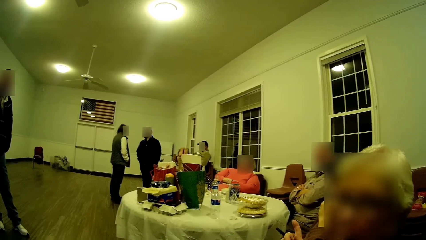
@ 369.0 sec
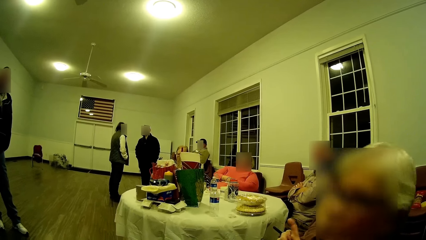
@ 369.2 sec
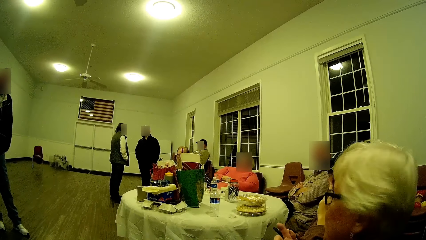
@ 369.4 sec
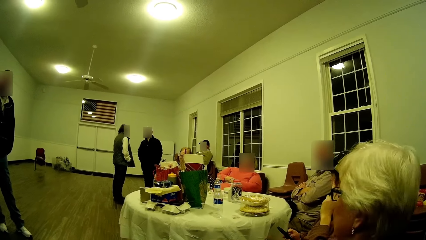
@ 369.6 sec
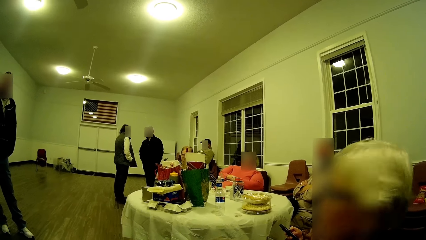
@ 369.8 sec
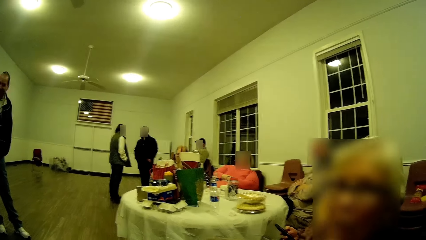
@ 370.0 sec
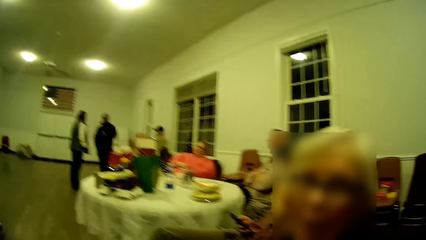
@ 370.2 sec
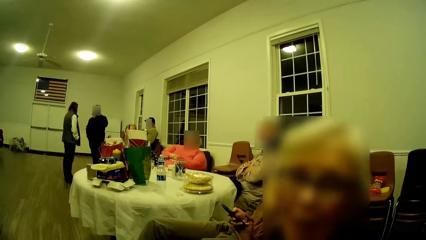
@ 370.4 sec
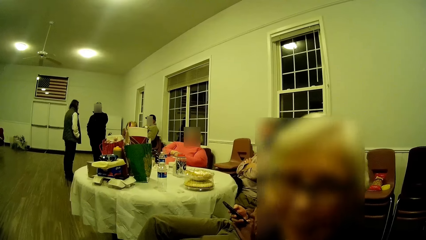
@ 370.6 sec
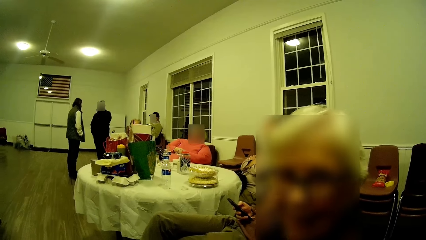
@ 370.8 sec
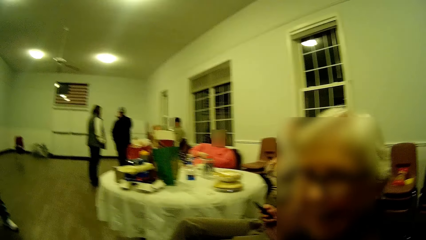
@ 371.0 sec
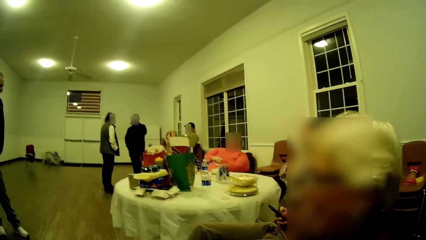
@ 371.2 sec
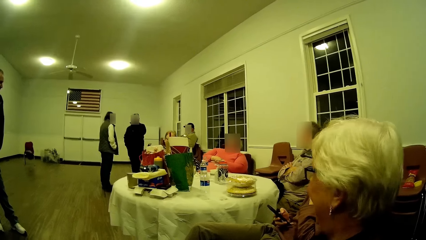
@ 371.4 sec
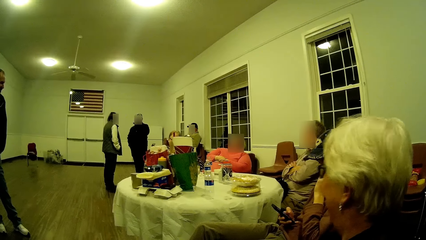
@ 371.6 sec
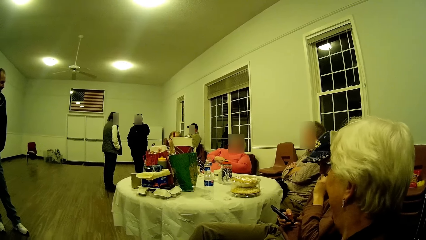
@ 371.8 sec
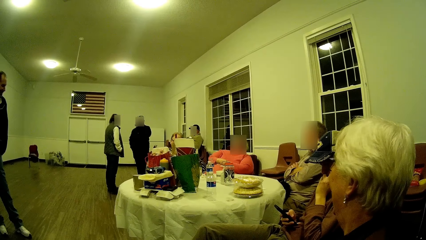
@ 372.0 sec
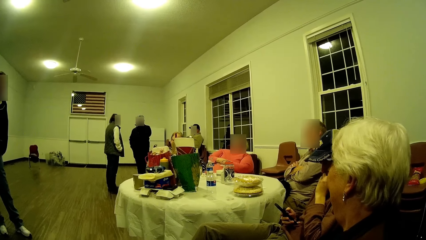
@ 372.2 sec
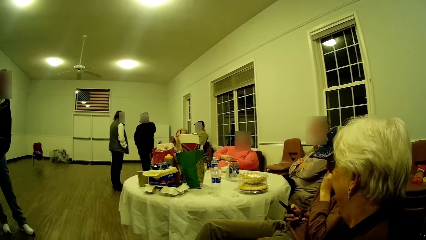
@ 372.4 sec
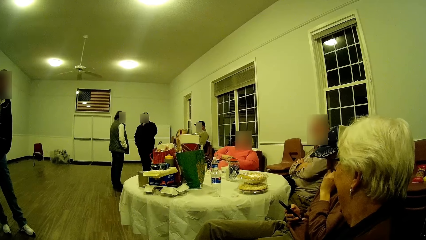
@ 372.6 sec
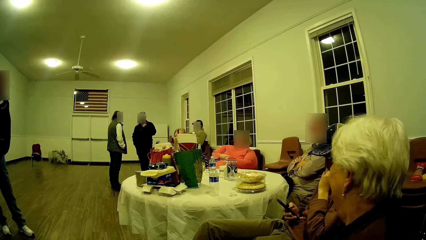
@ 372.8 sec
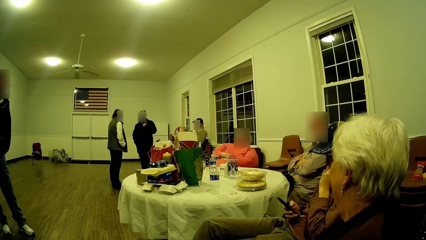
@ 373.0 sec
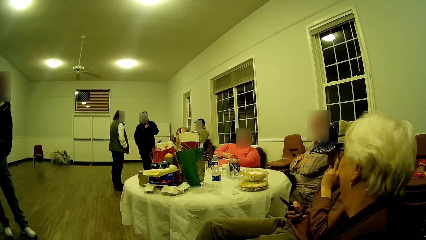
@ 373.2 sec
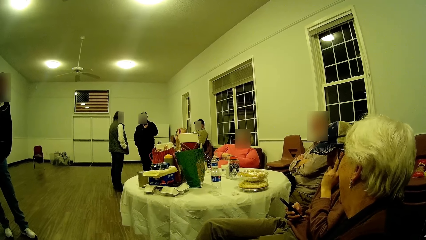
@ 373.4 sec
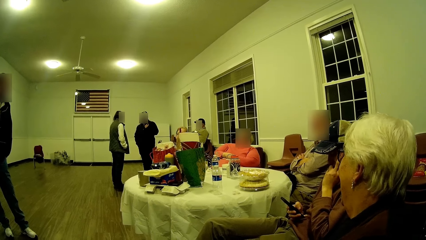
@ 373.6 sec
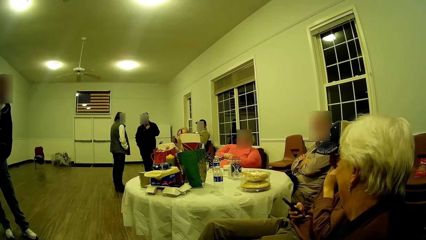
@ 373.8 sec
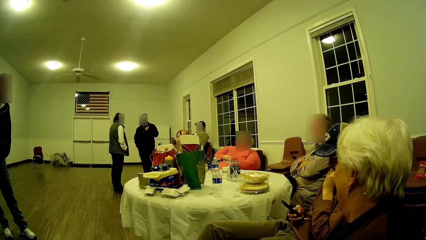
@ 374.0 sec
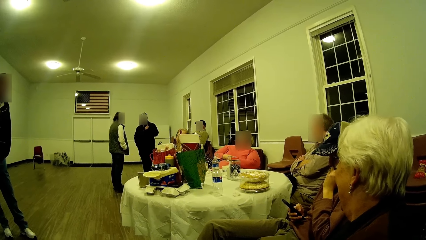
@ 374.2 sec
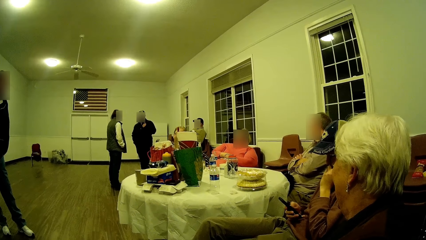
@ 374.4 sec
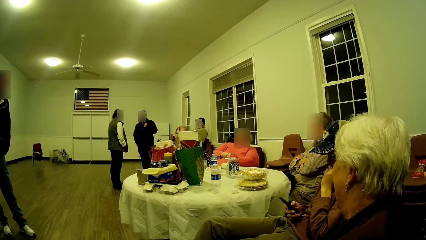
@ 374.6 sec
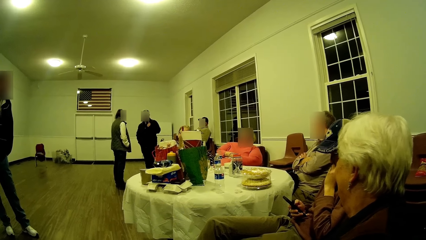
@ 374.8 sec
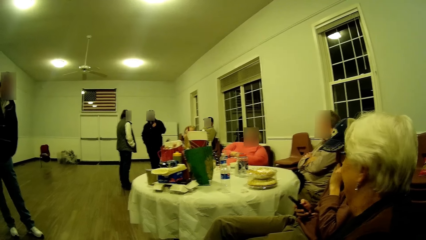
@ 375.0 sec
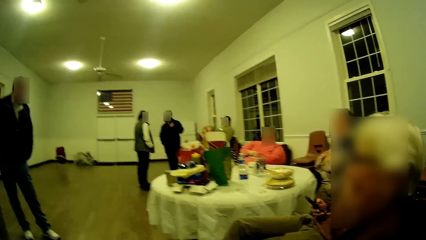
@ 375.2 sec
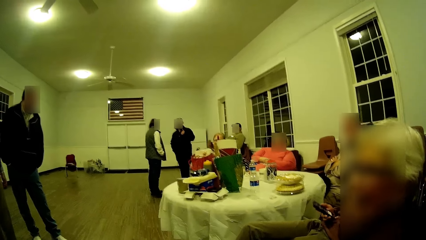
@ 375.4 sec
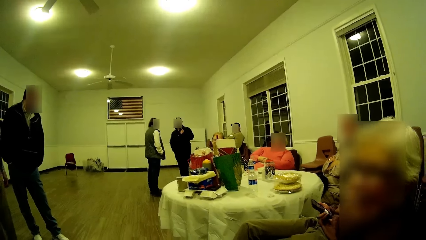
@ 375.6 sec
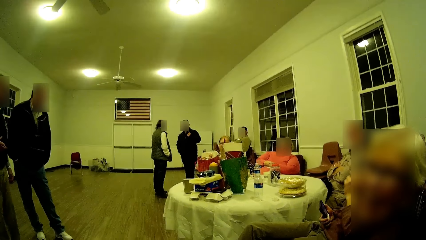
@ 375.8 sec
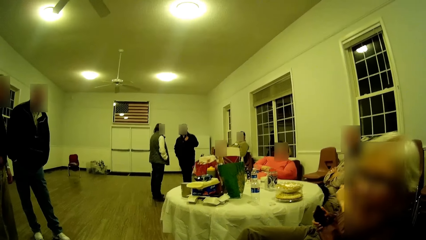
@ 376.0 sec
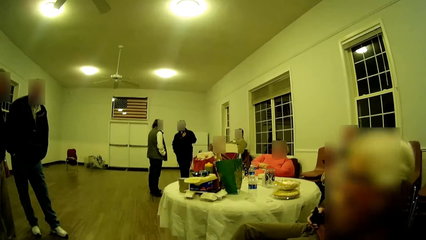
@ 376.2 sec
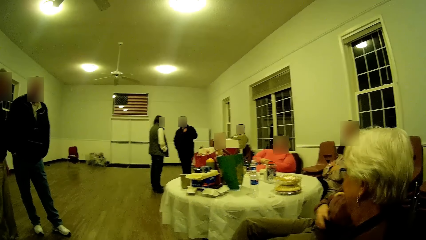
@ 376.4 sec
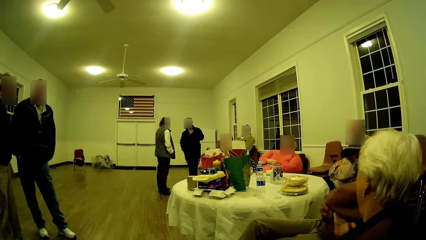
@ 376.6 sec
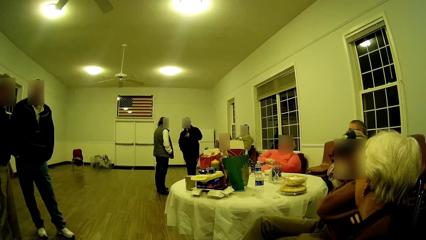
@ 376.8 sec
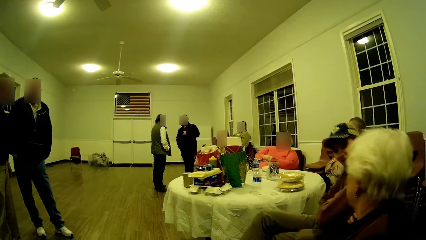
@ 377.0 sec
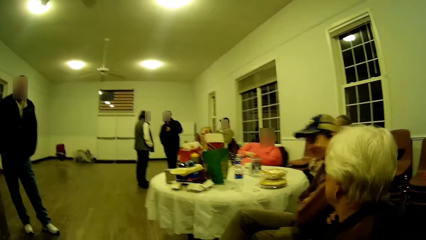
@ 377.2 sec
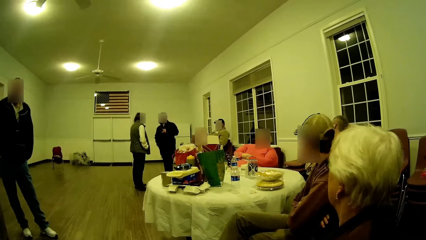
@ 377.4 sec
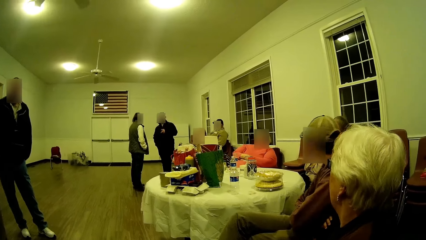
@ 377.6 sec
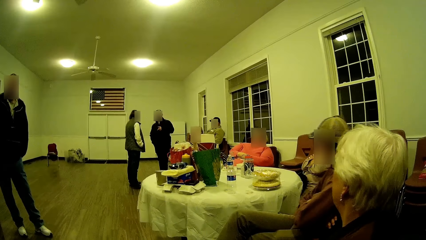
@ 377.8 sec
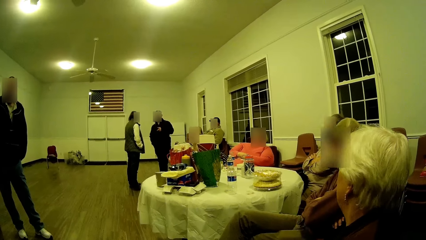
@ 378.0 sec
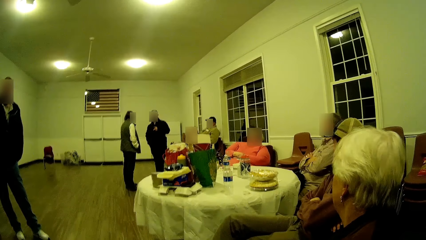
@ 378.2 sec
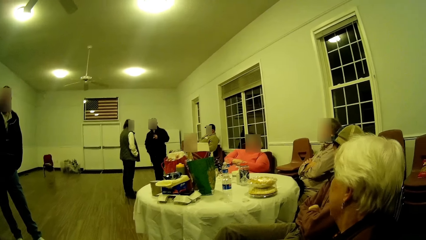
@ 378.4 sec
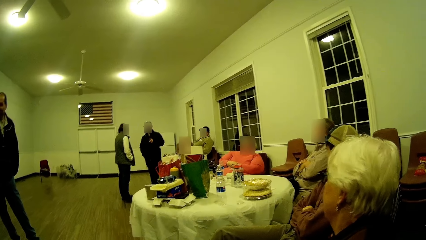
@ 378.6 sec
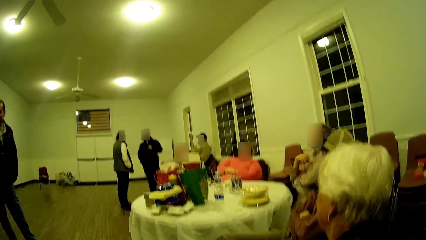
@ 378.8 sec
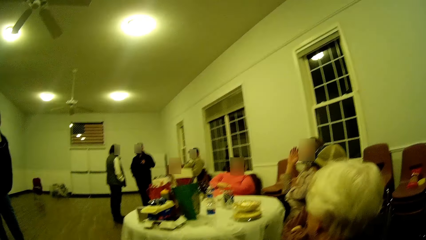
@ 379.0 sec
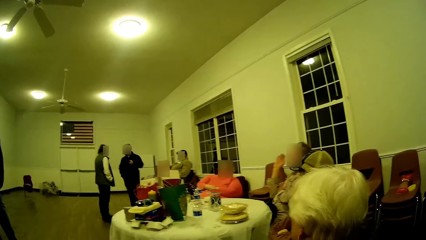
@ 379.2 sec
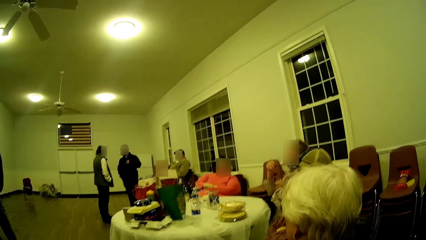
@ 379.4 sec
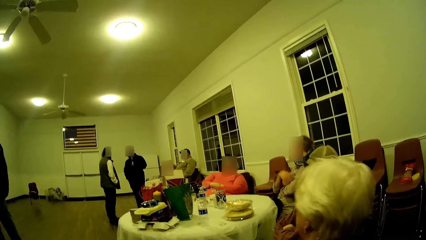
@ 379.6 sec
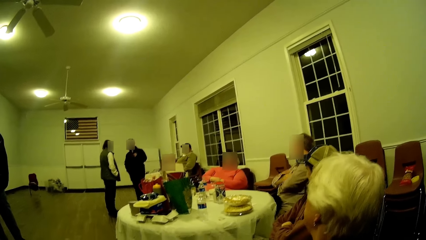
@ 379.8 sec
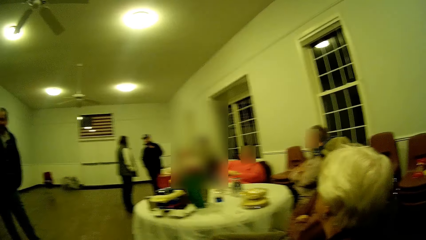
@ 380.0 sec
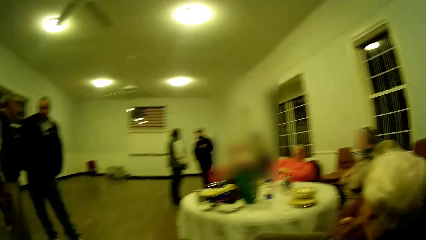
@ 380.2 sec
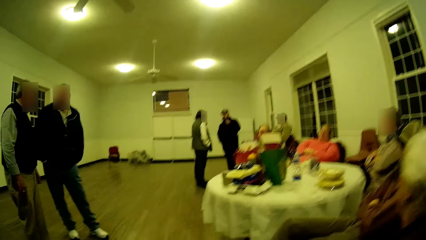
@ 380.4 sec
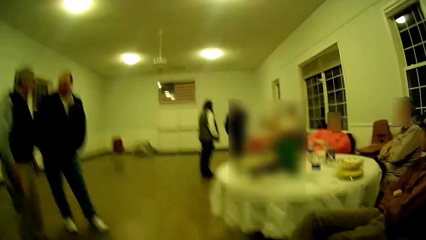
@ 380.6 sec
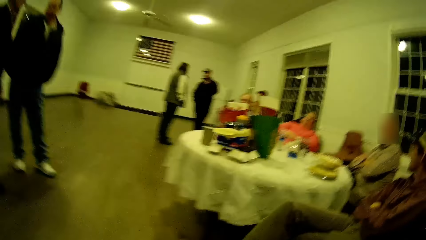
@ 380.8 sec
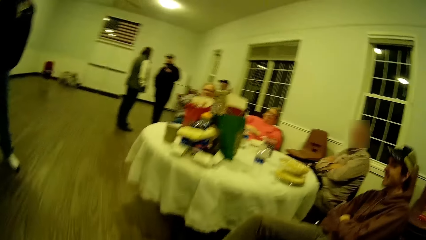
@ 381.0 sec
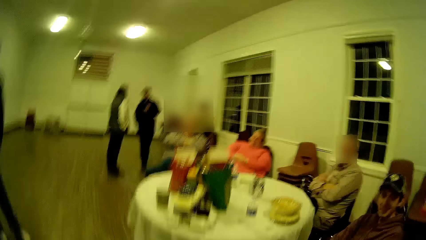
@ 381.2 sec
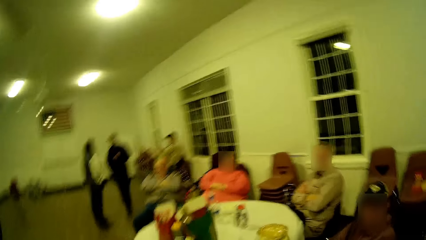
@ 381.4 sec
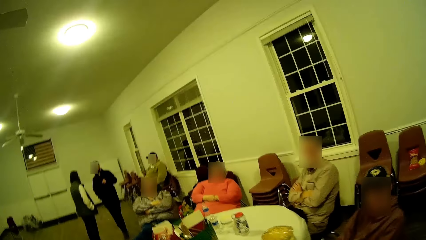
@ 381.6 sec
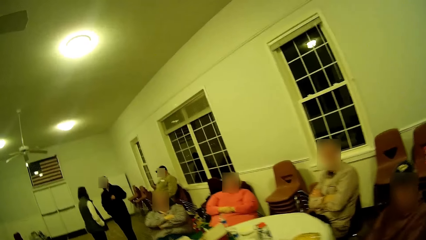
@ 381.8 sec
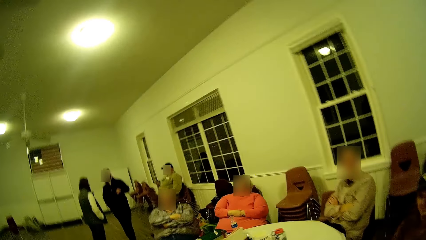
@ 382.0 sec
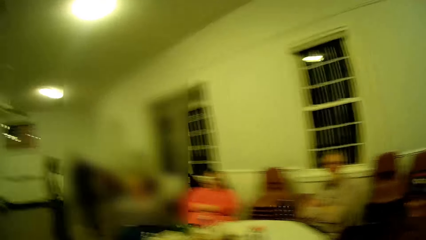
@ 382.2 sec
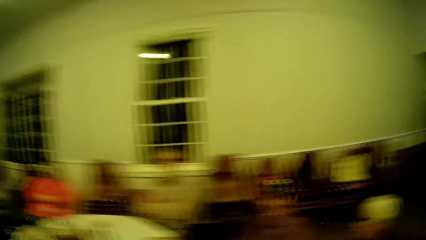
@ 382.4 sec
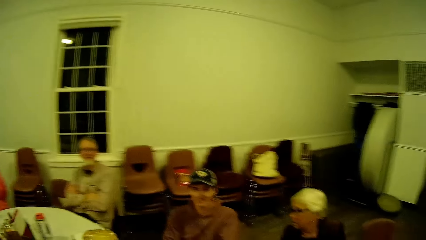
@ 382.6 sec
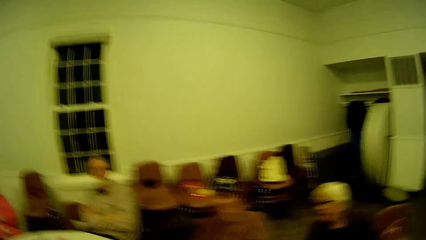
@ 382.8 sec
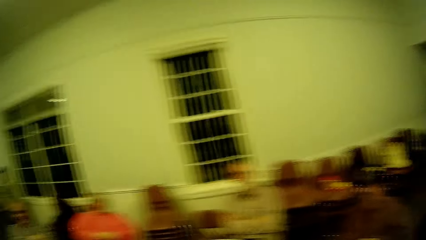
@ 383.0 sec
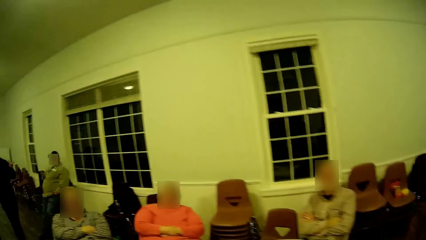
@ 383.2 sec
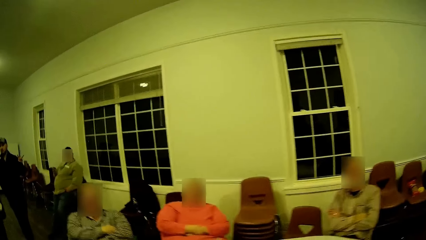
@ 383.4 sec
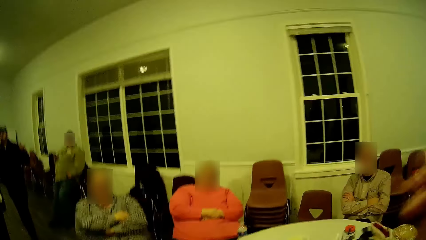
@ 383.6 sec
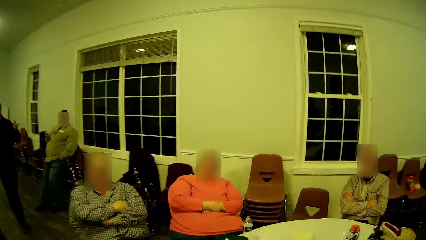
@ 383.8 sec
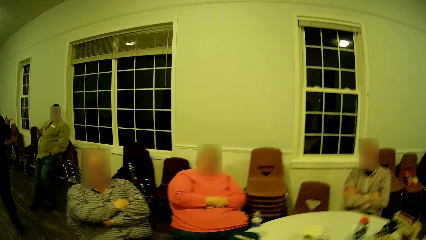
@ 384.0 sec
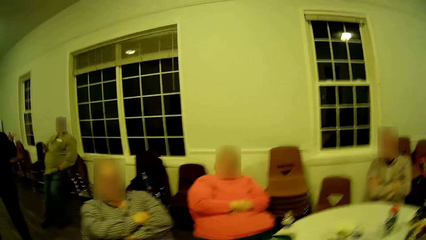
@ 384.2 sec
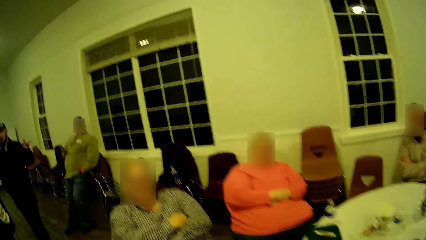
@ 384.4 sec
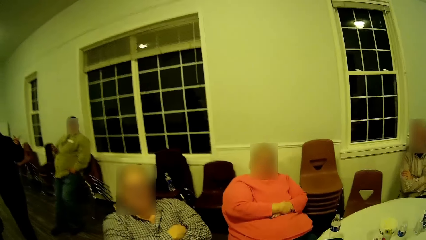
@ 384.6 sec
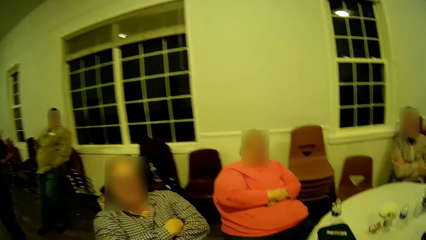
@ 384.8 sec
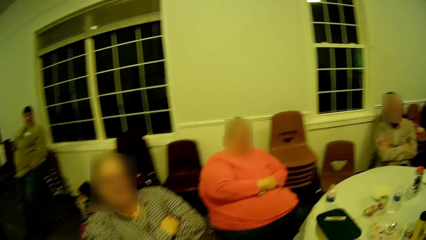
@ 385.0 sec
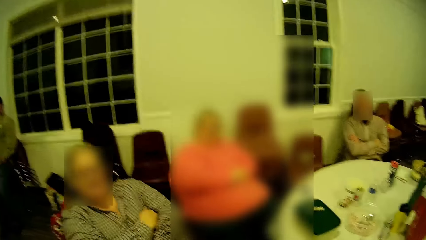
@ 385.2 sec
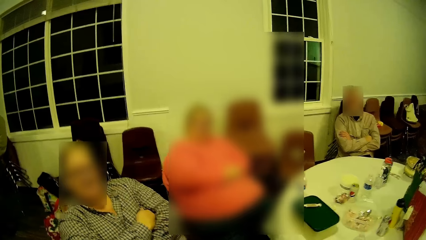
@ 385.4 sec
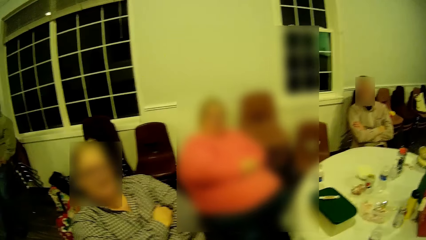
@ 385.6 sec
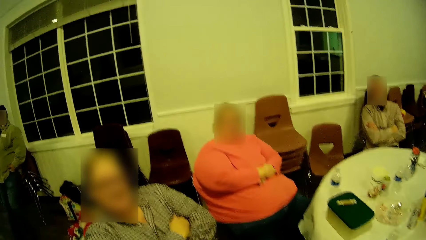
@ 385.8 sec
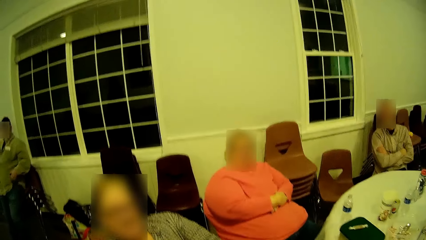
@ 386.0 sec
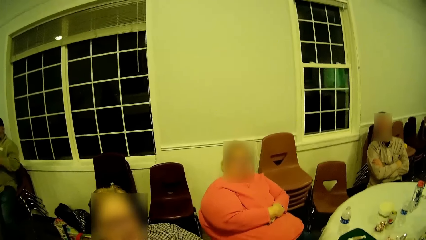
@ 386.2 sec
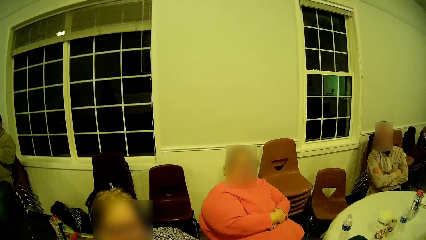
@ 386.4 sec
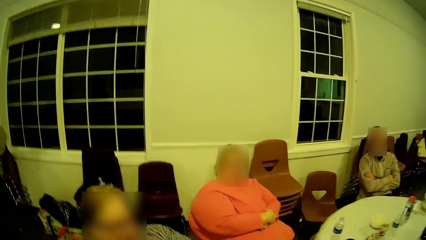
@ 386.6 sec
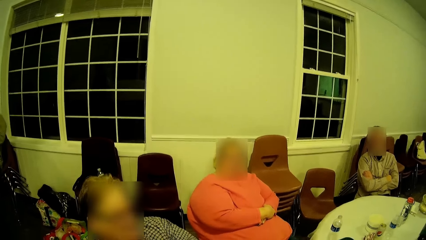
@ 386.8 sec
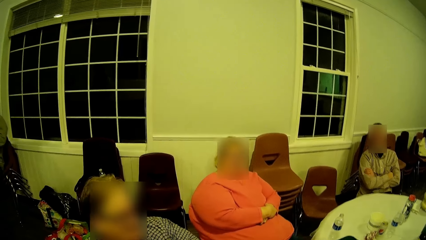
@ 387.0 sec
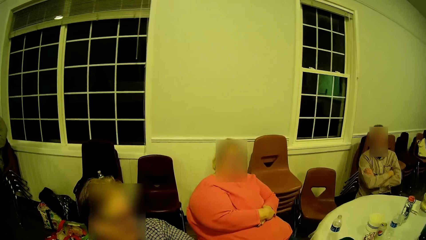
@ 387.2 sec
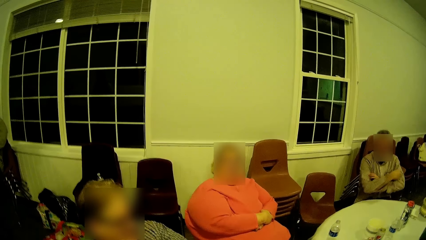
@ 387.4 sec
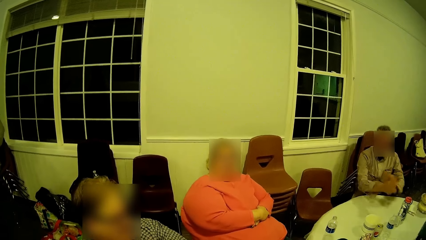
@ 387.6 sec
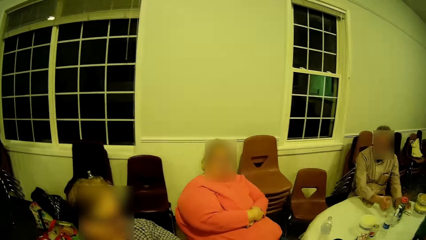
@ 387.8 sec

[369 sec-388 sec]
The woman moves her hand around, turns around and looks at the camera. The woman talks and looks around. The woman shakes her head. The woman talks. A man talks, moves his body forwards and returns his body. Another man talks, moves his hand around and puts his hands together. The camera wearer walks in the room. The woman talks. The woman moves her hand around. Another woman looks at the camera. A third woman looks at the camera.
